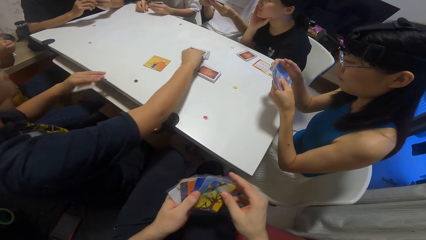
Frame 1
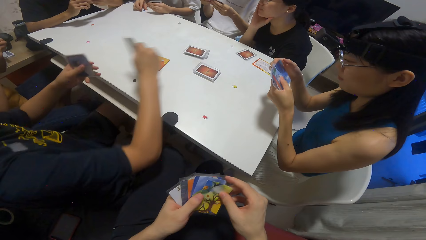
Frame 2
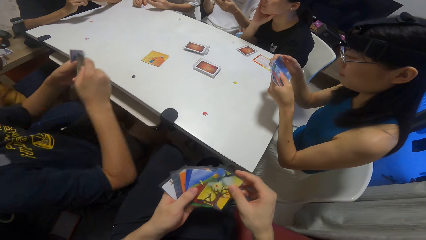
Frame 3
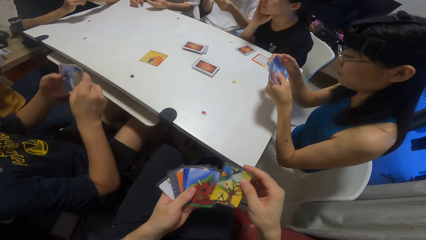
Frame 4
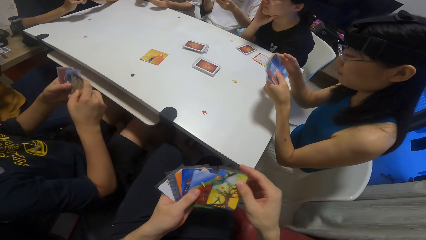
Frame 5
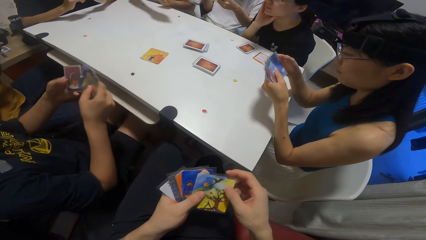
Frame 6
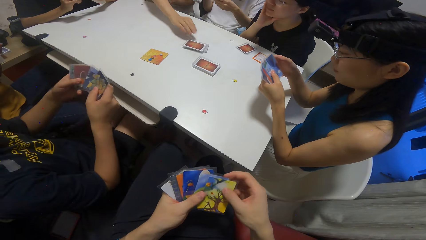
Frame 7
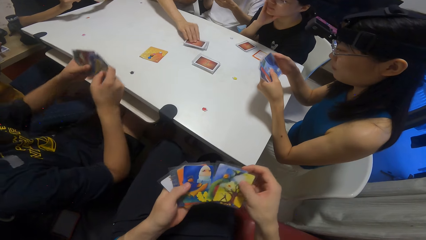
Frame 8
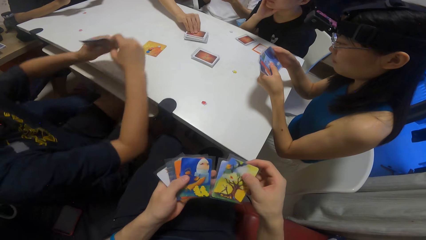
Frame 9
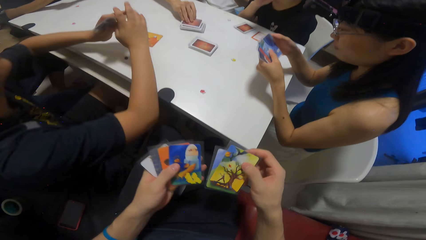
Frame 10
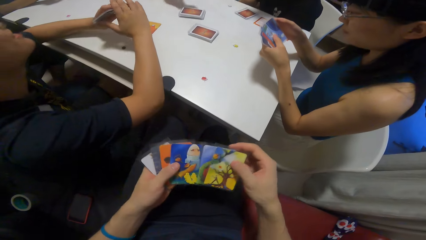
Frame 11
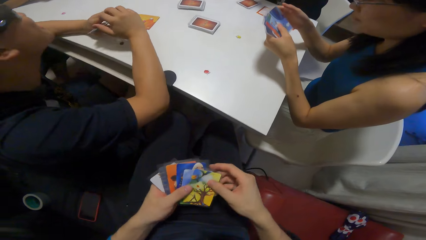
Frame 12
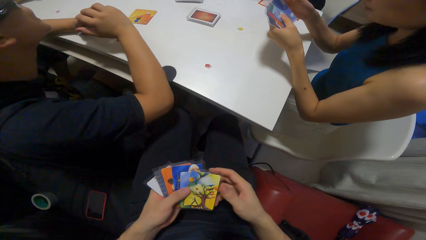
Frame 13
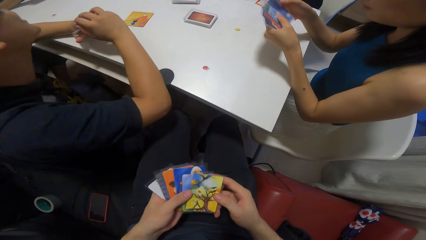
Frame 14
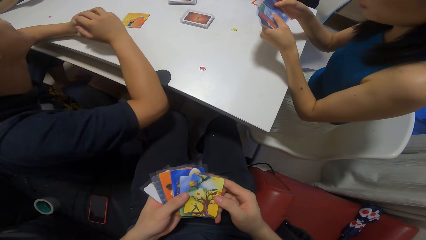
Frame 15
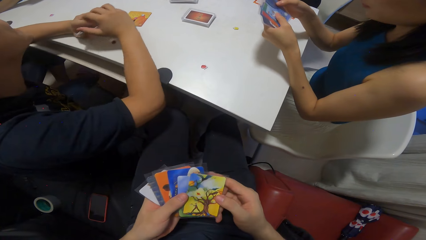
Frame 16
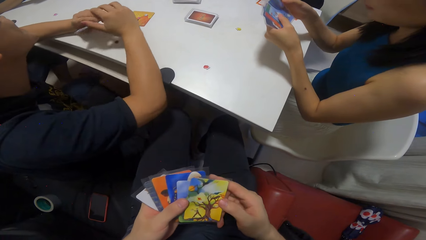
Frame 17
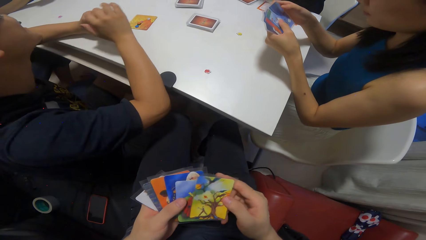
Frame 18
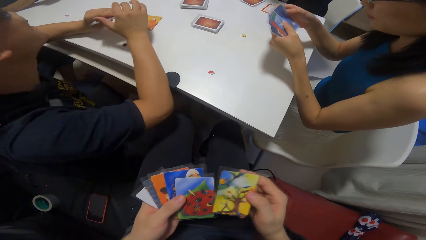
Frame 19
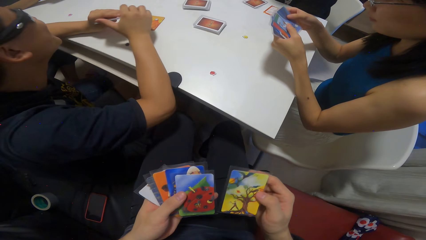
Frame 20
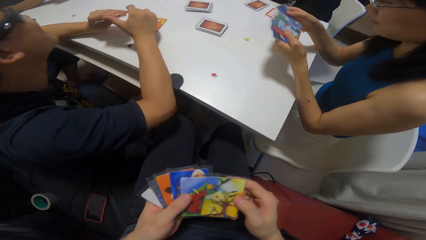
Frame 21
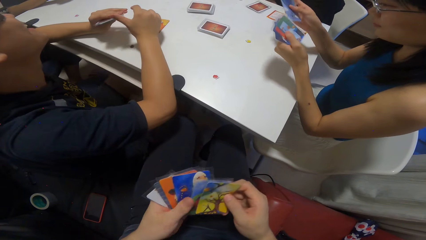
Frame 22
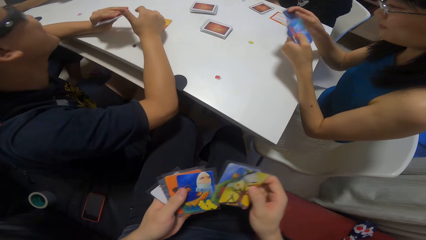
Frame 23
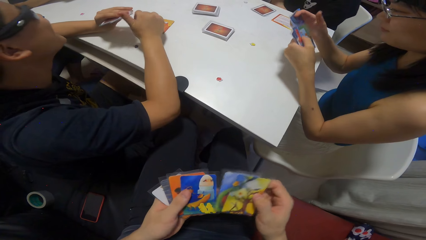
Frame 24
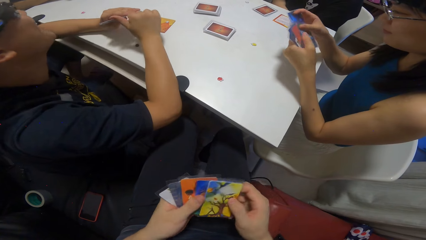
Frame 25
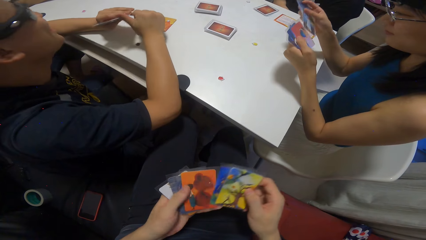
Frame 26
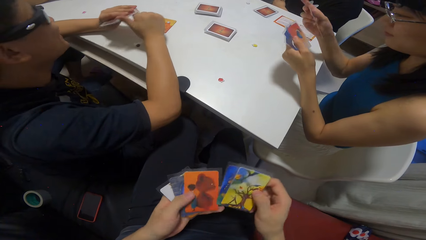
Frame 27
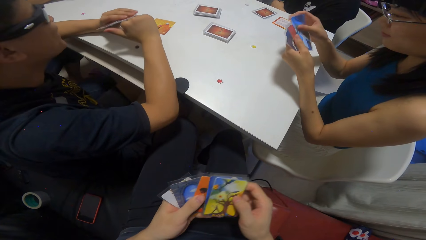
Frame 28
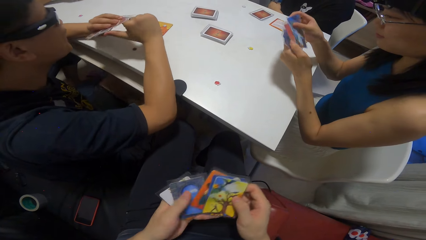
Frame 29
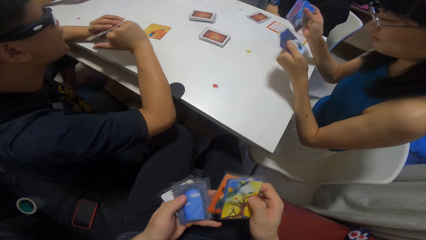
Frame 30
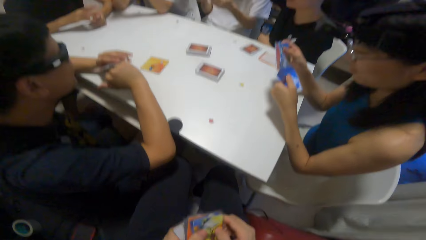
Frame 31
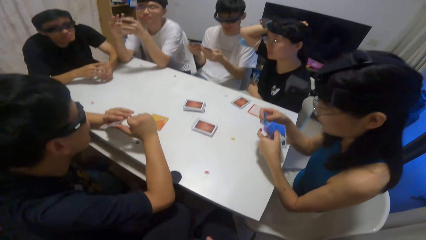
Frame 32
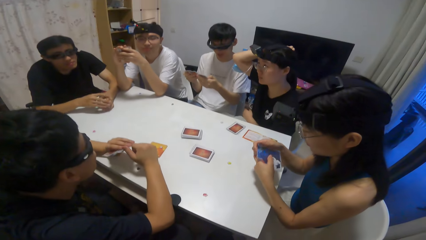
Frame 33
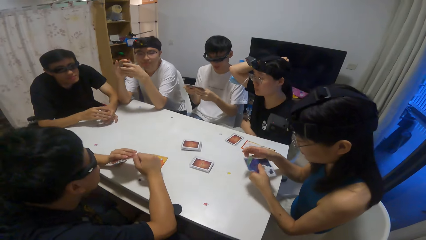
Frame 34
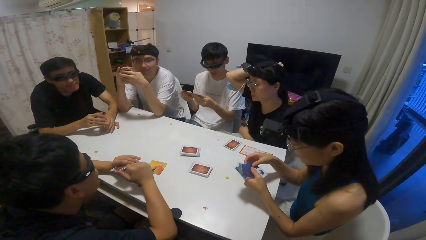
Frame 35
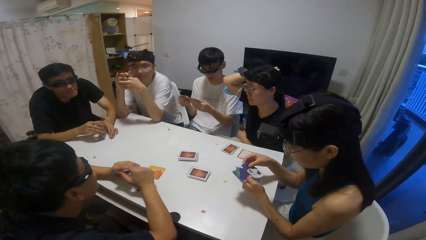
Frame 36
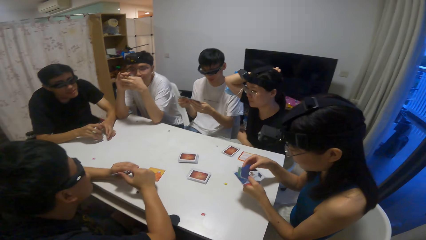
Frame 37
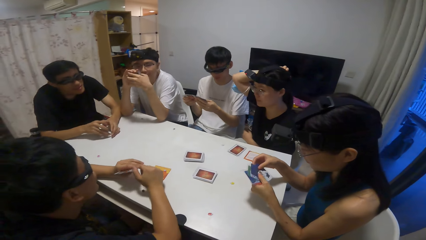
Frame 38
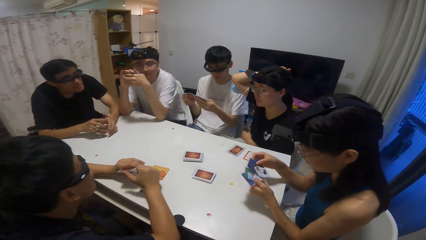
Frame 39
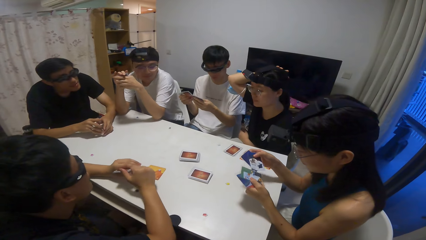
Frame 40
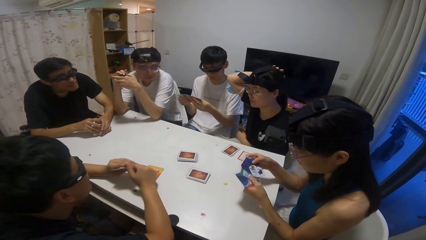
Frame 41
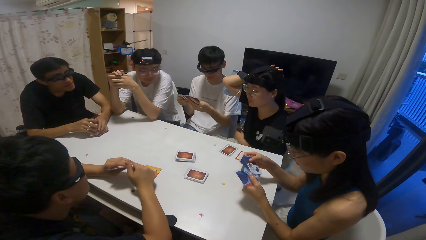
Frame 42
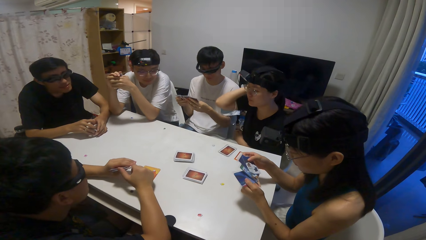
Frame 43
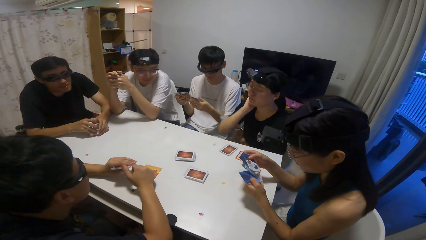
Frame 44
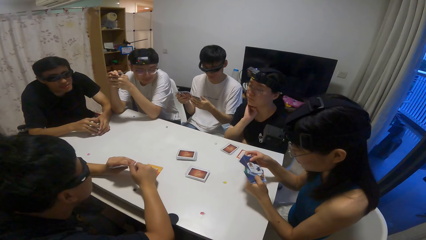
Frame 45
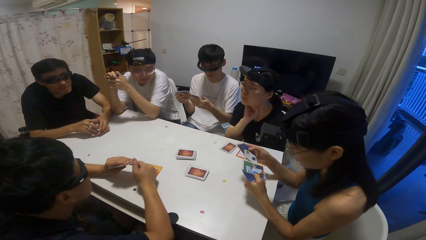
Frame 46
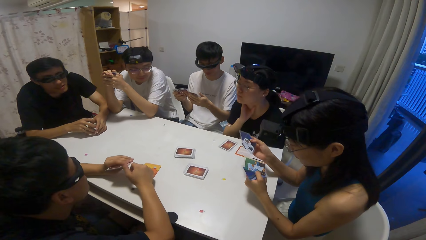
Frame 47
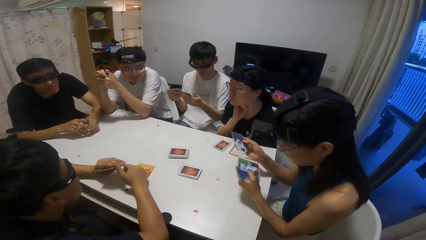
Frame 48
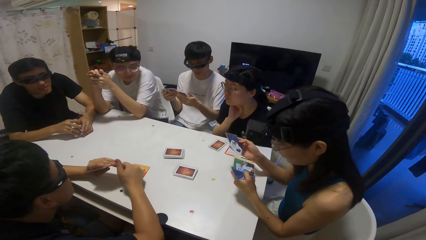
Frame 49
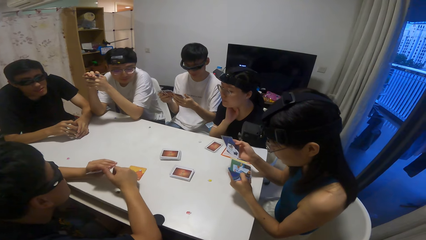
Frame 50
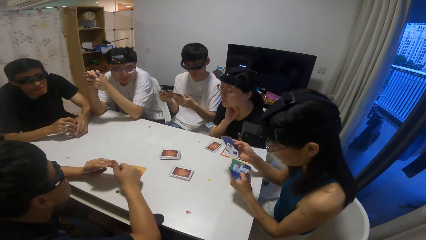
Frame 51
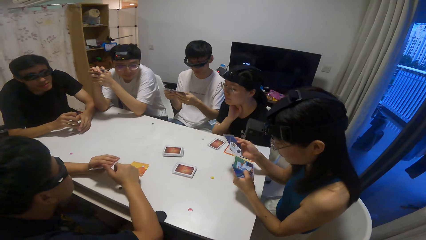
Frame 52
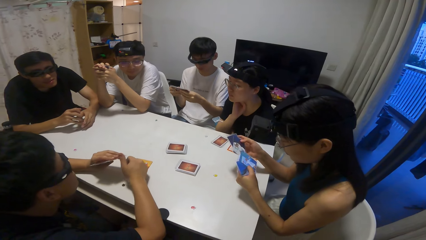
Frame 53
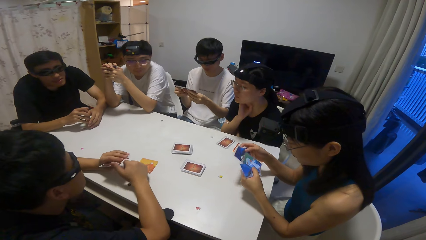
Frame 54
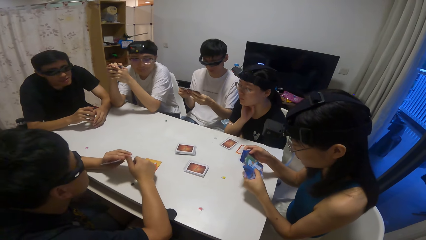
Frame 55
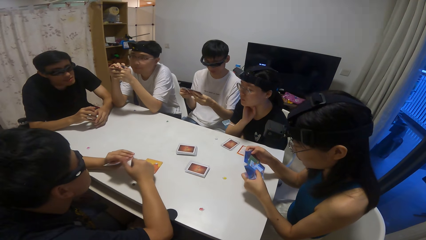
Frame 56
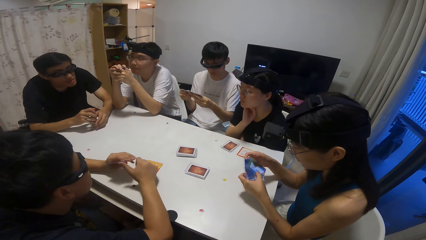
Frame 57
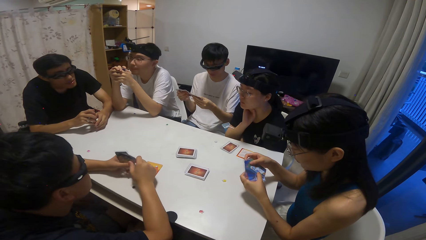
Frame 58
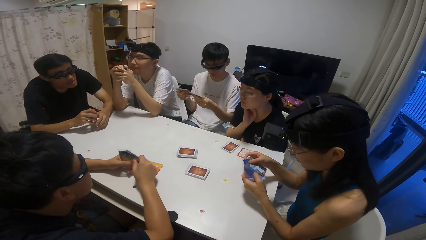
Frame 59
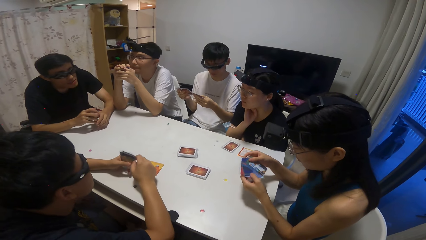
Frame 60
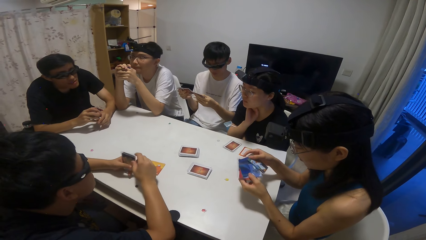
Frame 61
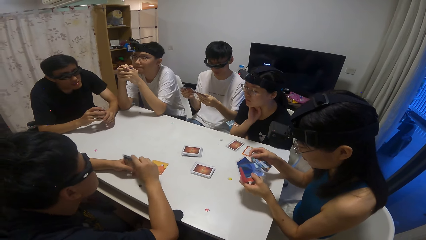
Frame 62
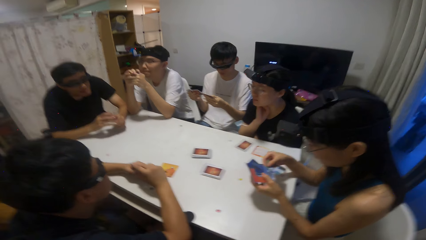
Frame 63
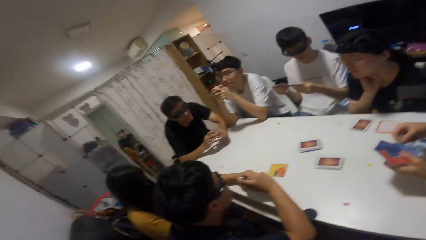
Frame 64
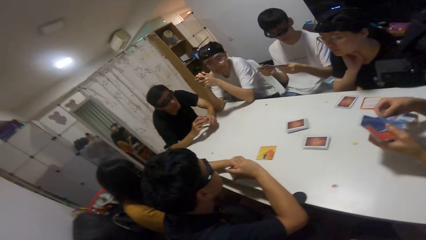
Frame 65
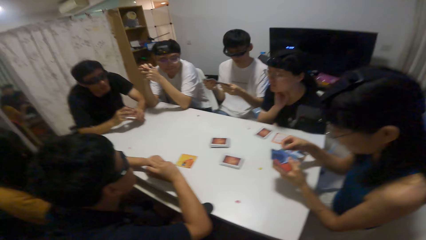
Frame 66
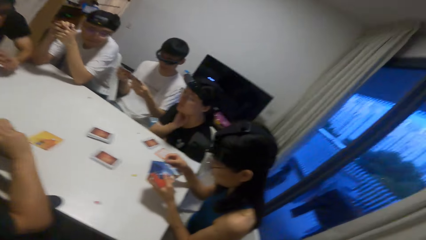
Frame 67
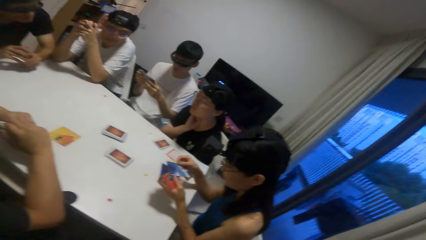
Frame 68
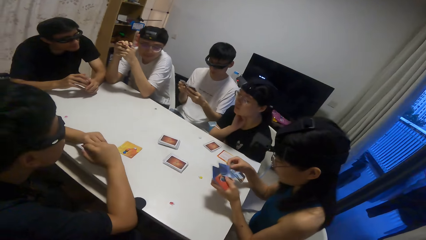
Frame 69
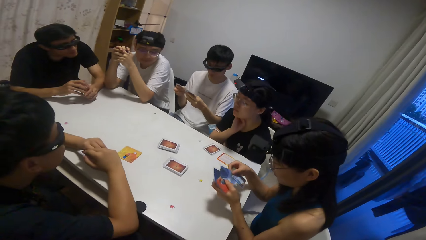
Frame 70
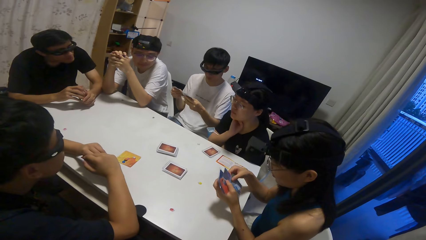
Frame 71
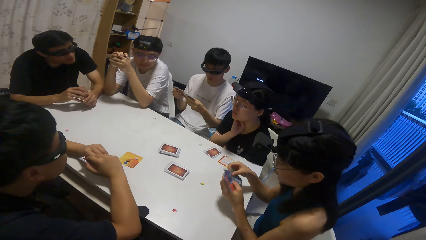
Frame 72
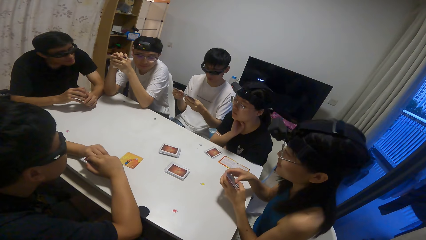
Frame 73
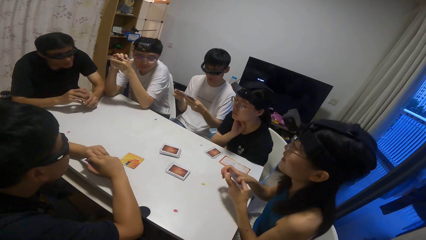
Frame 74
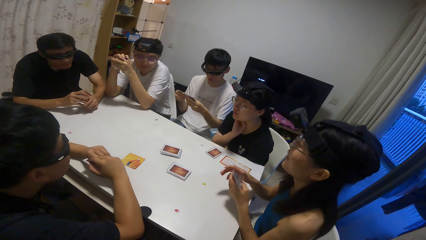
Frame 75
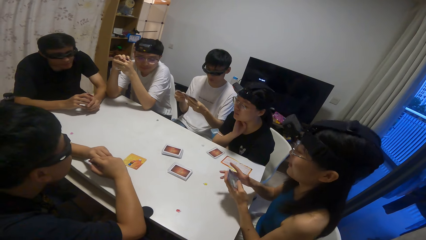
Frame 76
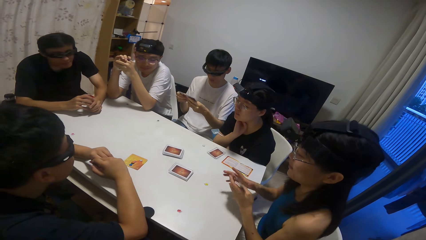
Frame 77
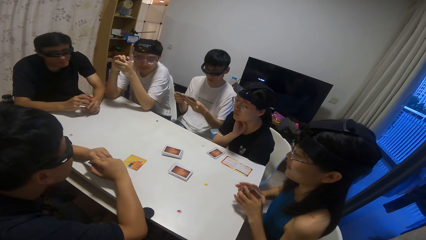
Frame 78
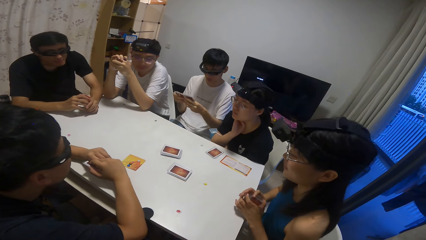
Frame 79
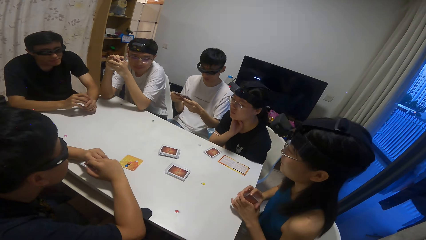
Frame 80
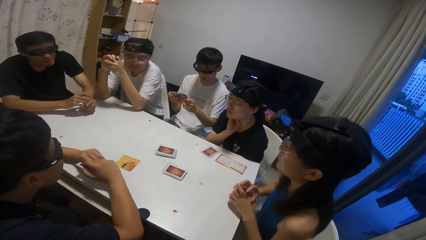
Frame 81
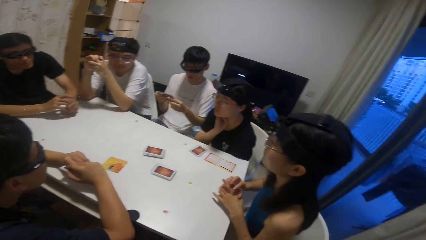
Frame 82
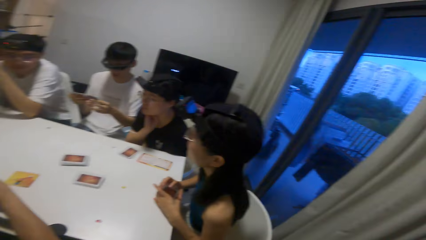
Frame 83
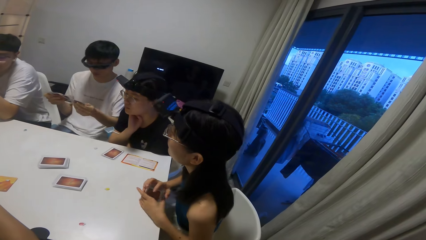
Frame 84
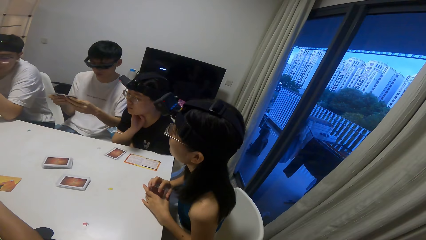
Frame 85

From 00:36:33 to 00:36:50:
A boy picks up a card on the table with his right hand. Another boy picks up a card on the table with his right hand. The camera wearer counts the cards. A person converses with another person. Another person taps cards on the table.
